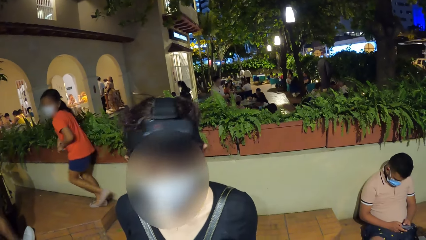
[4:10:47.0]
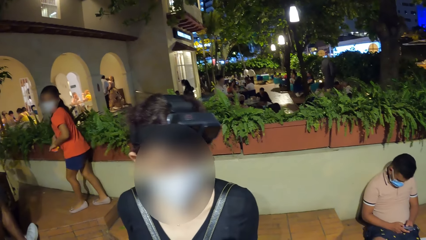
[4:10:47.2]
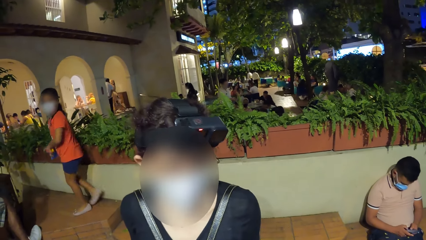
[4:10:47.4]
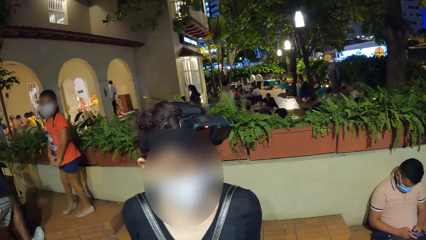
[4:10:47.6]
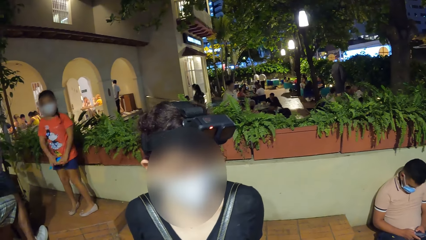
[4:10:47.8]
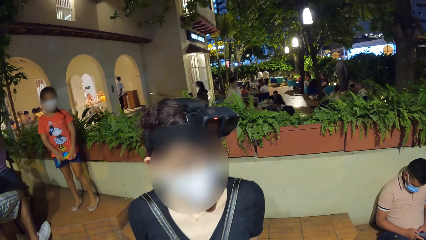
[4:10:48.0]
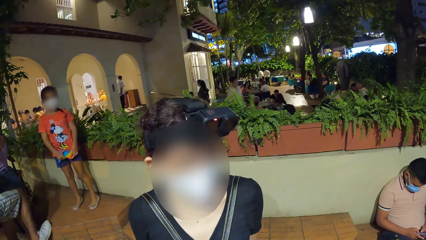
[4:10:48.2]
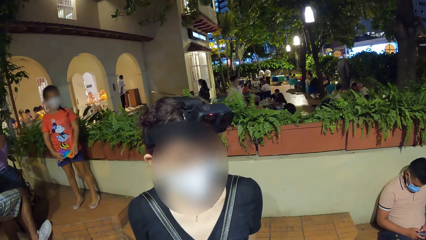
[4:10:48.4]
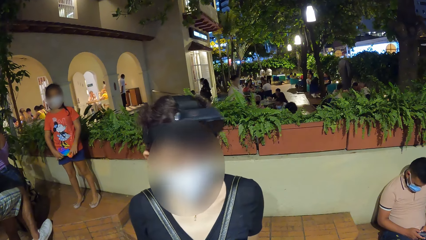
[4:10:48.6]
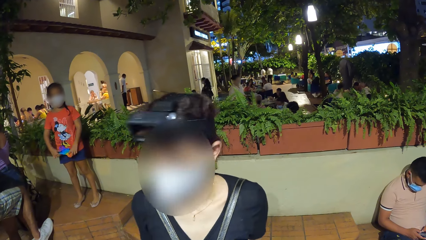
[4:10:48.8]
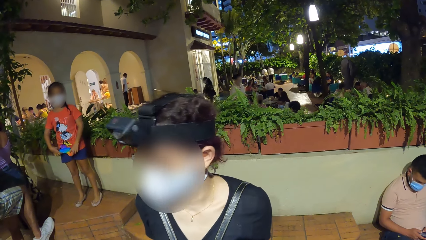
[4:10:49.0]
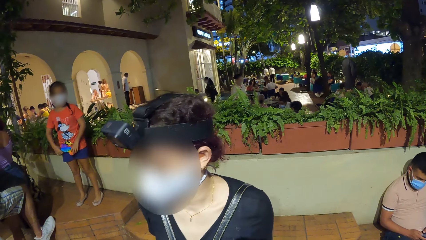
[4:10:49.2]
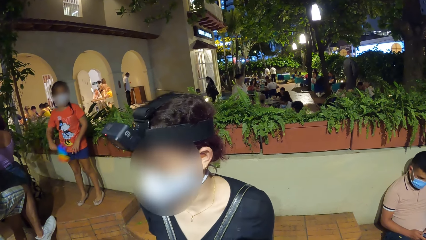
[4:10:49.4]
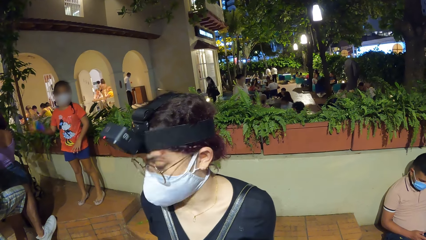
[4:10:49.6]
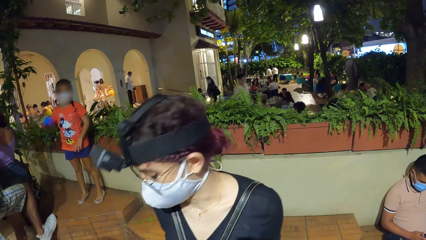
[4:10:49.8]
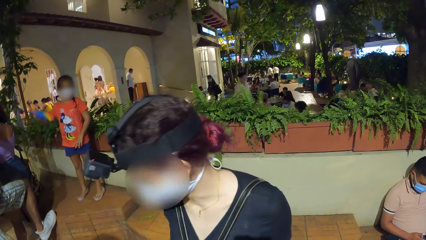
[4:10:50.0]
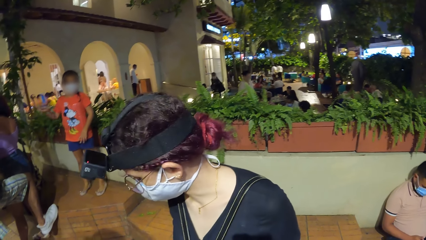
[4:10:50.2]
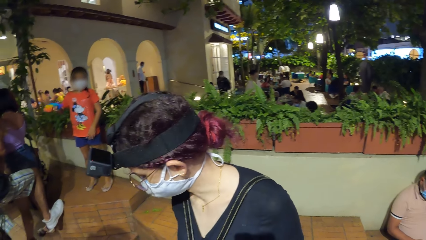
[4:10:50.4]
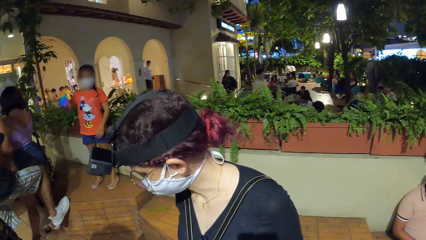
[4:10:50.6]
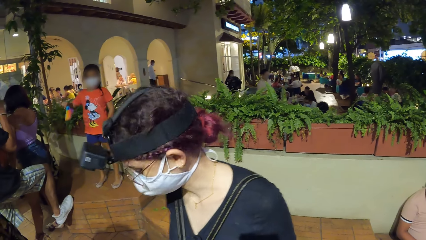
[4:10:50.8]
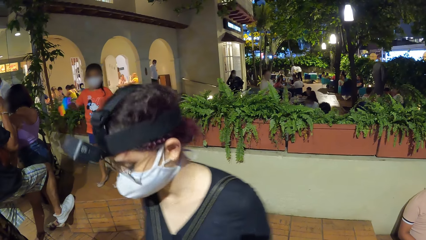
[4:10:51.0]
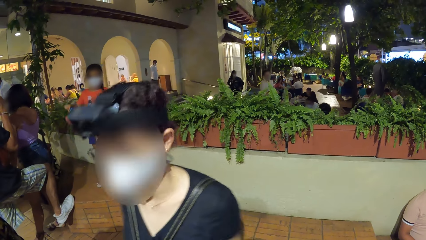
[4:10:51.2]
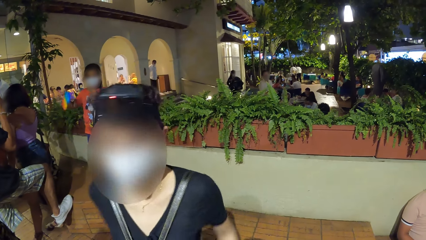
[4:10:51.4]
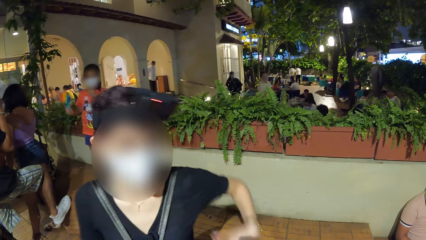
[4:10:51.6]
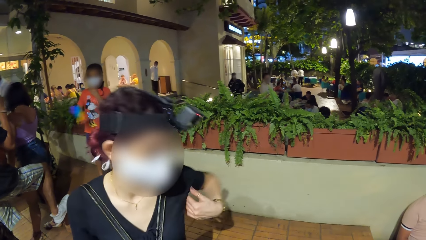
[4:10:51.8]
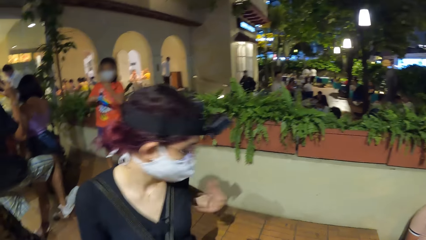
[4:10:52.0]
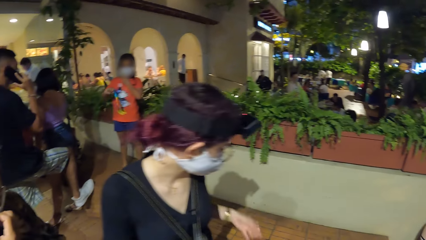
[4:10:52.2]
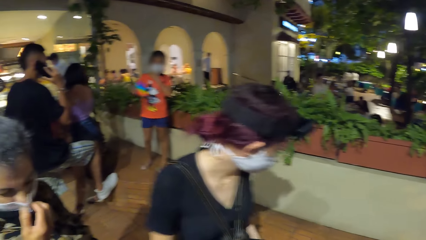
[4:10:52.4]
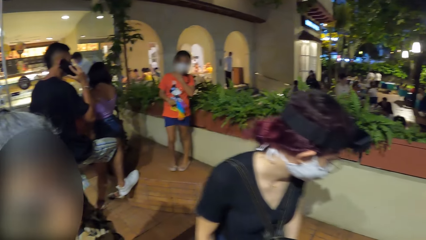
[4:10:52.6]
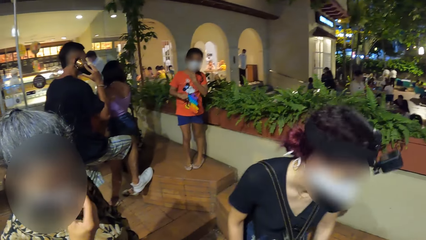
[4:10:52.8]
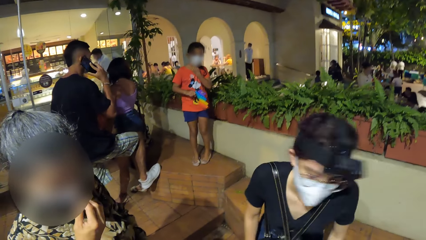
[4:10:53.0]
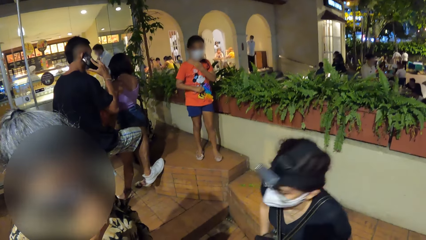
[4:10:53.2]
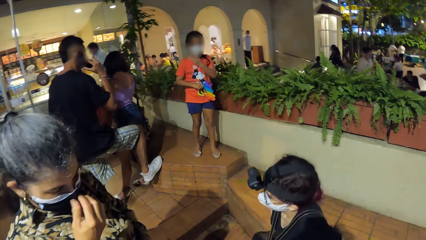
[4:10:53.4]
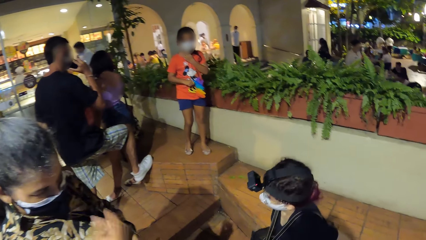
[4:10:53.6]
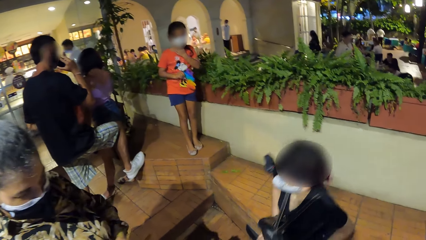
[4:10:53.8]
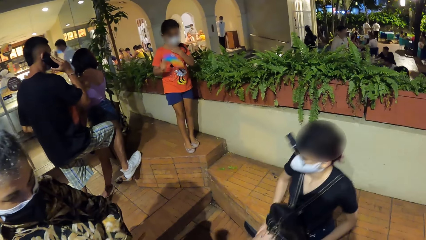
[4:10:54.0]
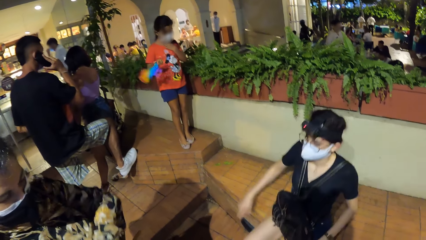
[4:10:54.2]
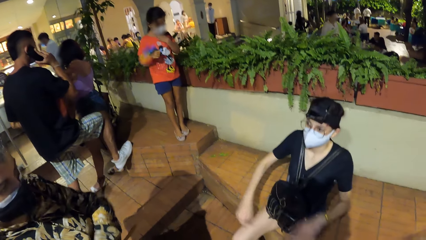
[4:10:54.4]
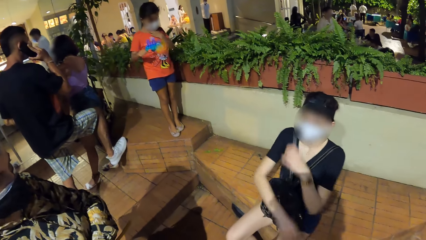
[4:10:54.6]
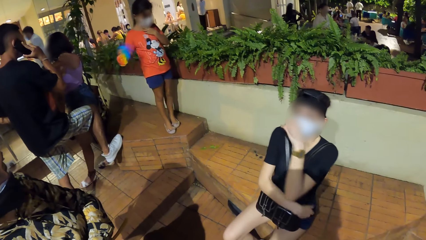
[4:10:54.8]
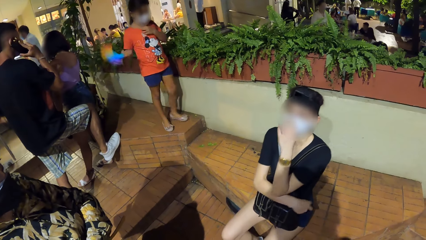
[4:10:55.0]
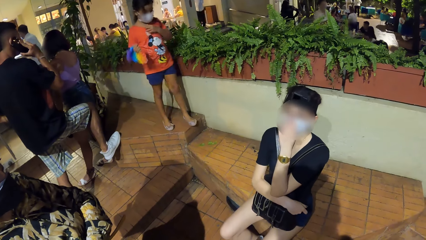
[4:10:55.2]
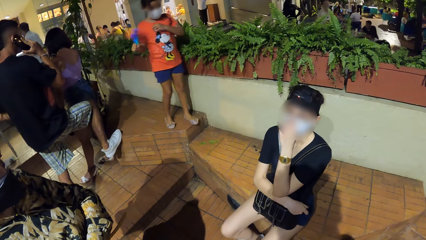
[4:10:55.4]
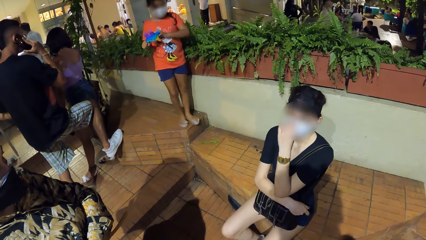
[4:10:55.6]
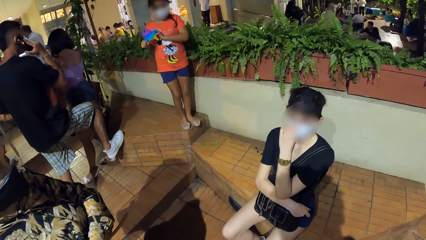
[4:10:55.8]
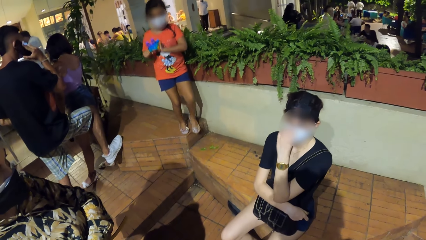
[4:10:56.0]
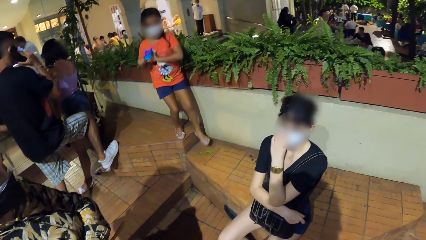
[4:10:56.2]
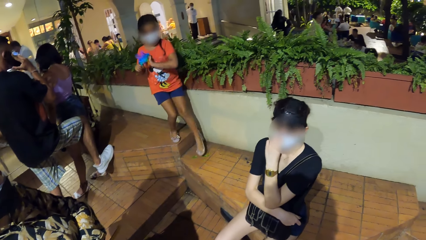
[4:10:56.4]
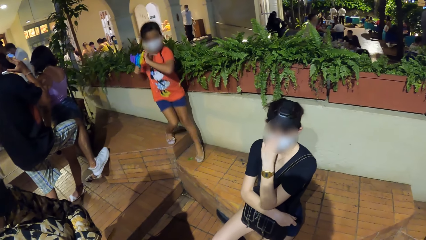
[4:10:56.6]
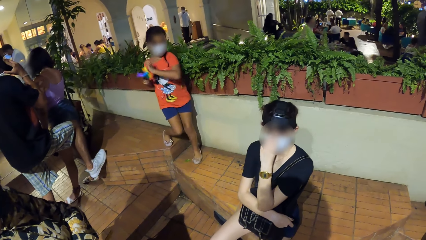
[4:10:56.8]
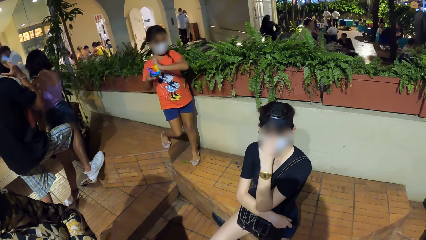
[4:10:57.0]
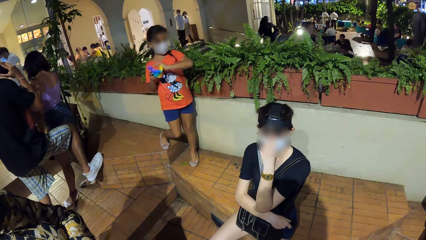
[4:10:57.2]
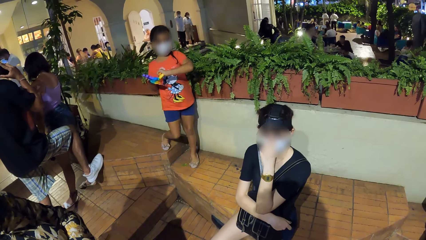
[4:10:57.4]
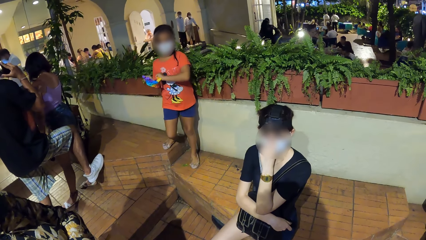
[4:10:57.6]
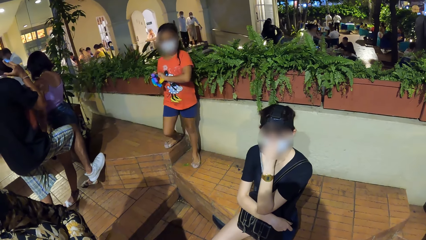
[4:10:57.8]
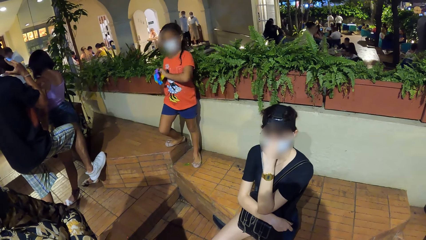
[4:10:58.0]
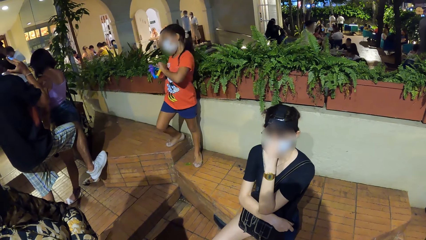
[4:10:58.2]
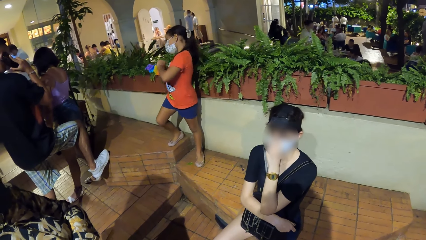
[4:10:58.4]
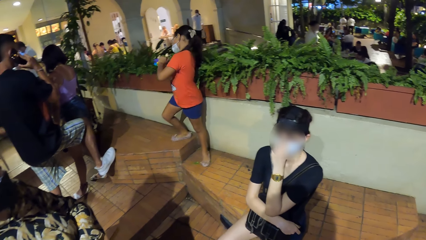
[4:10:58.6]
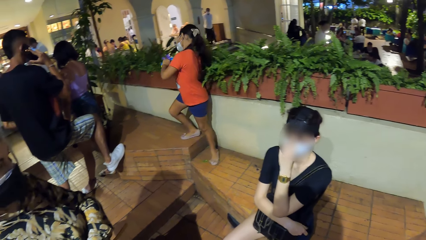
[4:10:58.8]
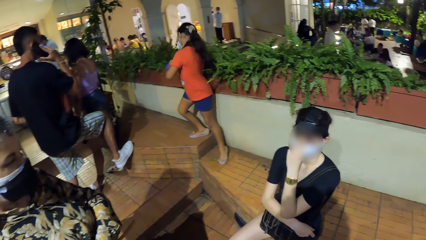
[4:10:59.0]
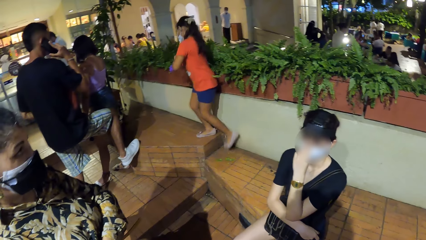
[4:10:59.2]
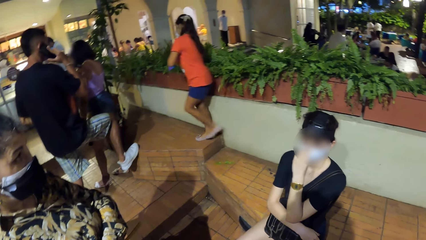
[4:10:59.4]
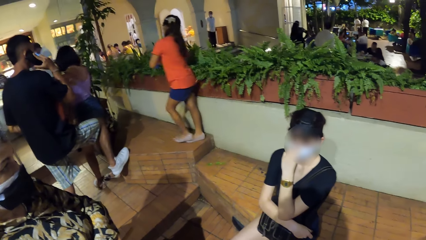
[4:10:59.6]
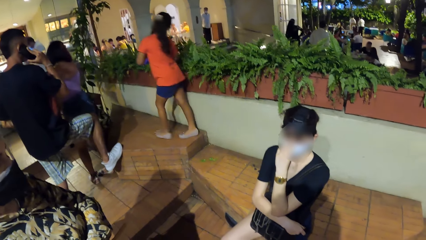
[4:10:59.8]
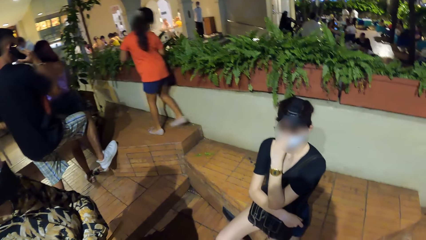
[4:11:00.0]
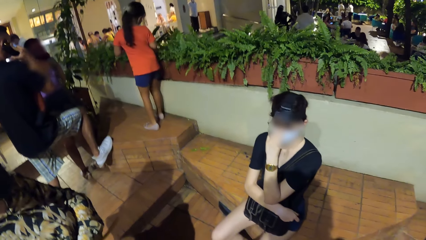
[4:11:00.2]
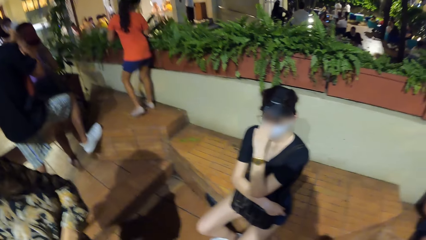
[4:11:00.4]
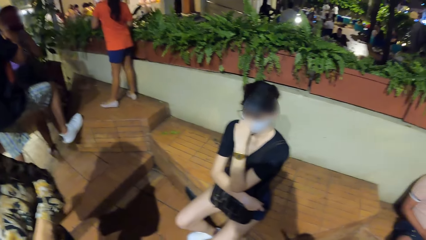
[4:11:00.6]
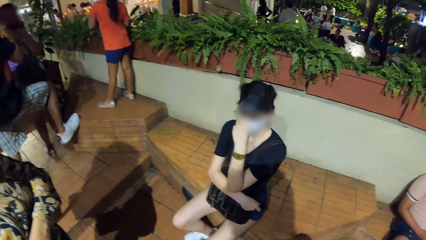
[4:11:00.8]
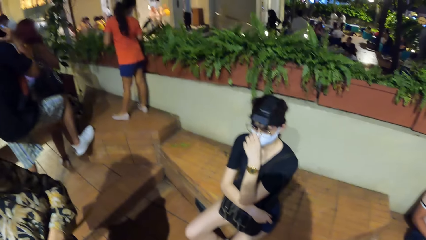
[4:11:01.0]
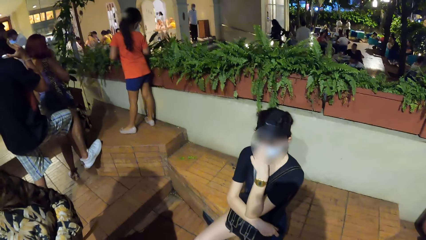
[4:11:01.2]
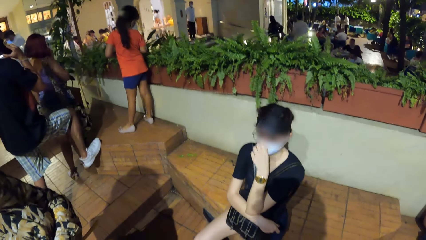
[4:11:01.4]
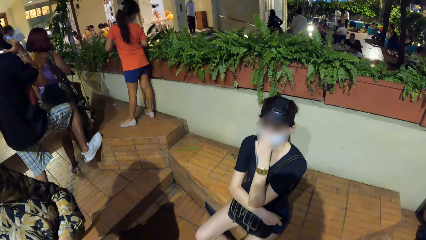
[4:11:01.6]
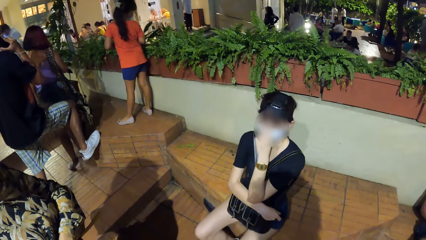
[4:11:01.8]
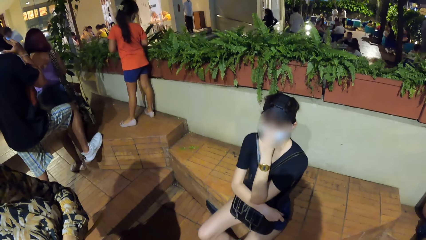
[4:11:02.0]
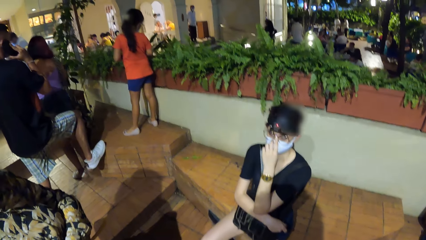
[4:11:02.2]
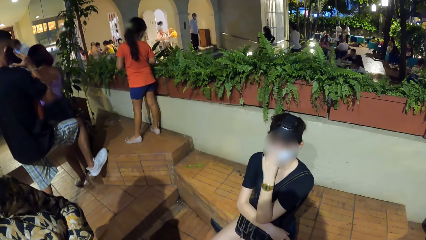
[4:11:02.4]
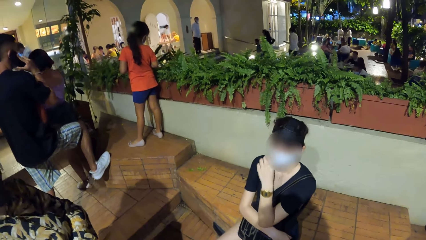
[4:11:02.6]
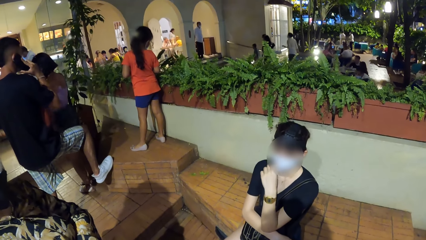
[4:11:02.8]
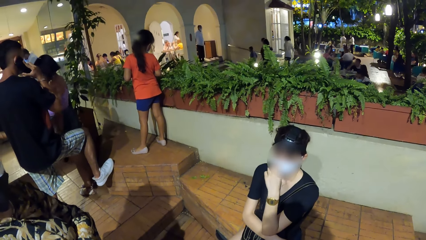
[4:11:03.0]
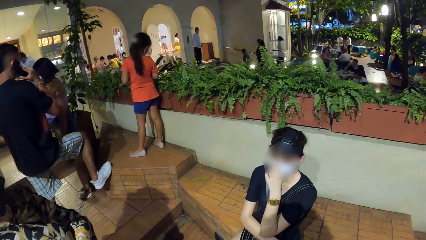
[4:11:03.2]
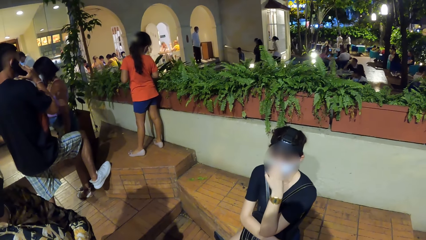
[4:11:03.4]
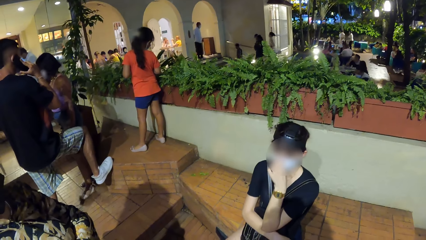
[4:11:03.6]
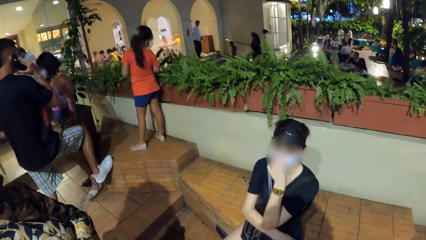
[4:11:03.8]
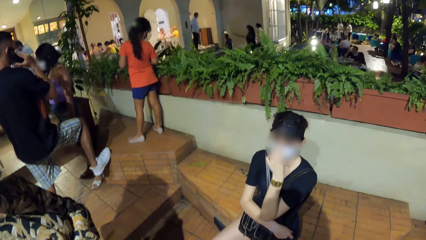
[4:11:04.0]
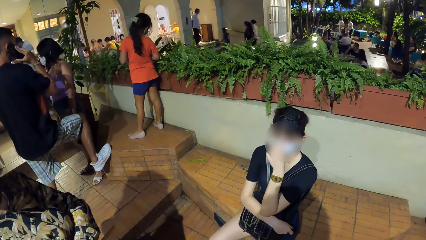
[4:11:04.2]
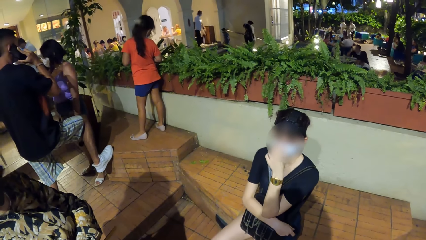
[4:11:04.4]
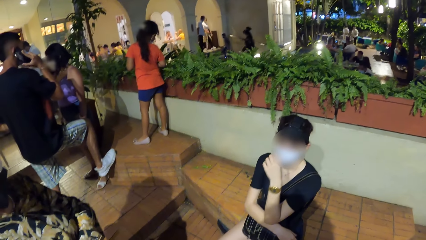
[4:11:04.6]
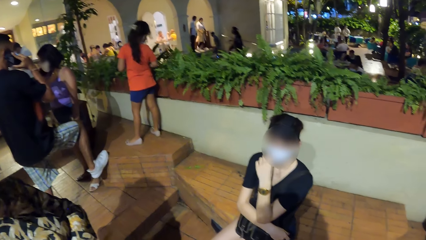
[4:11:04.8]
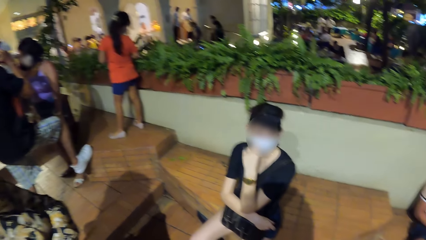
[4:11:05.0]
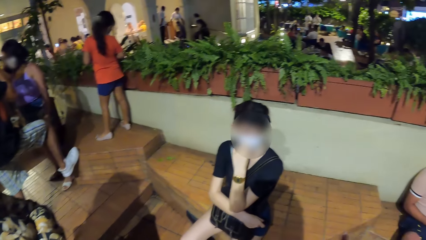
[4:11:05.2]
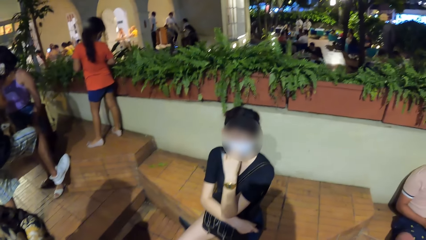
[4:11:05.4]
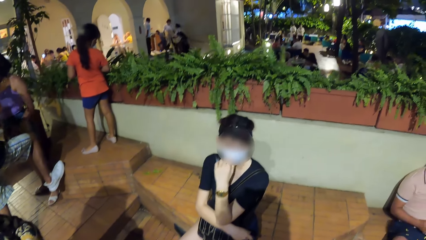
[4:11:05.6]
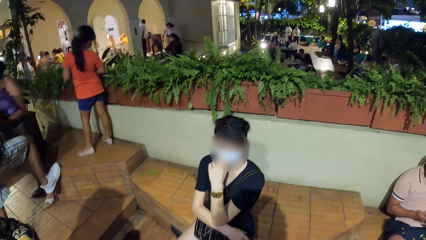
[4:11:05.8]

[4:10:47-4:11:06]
The girl waves the toy with her right hand. The woman sits on the bench. The girl holds the toy with both hands.
